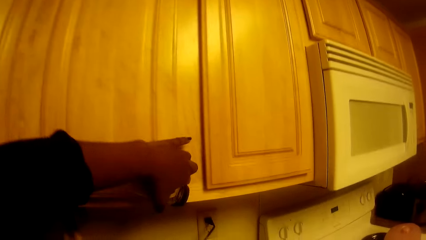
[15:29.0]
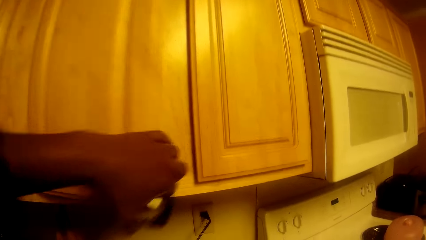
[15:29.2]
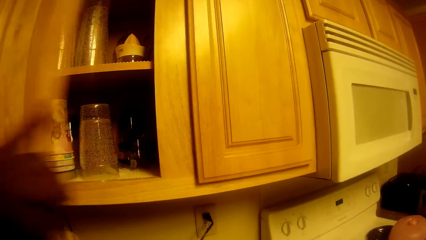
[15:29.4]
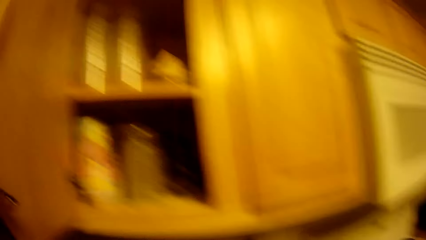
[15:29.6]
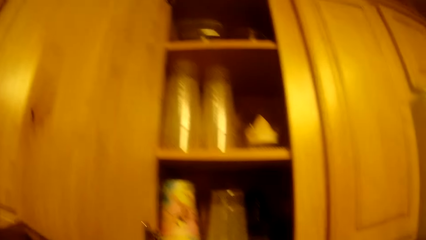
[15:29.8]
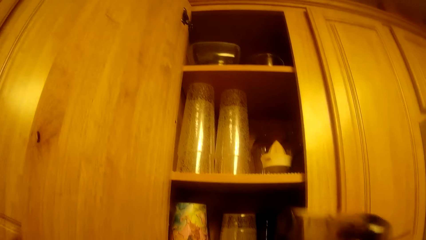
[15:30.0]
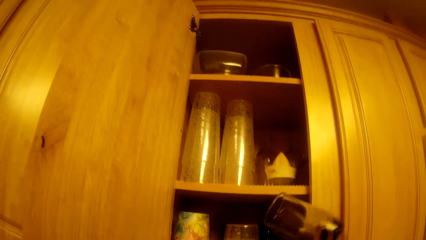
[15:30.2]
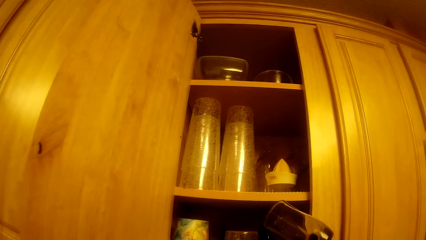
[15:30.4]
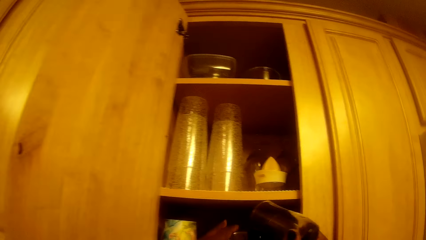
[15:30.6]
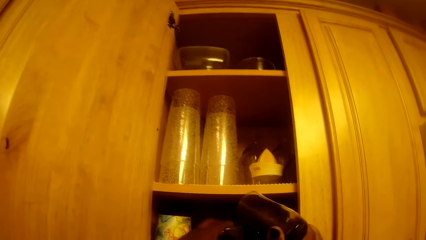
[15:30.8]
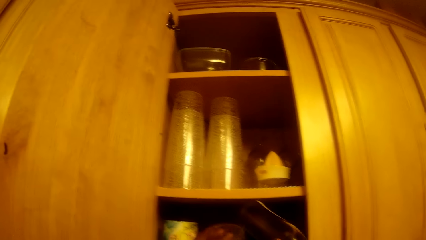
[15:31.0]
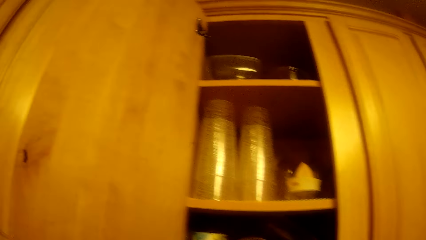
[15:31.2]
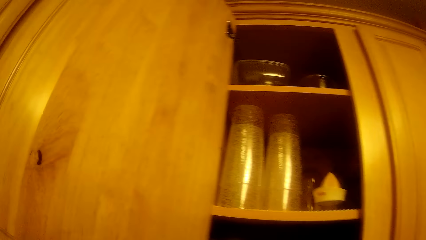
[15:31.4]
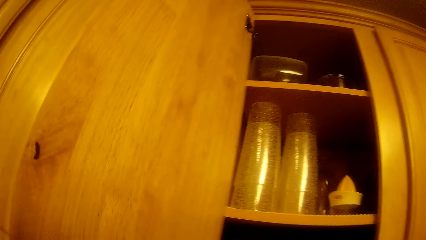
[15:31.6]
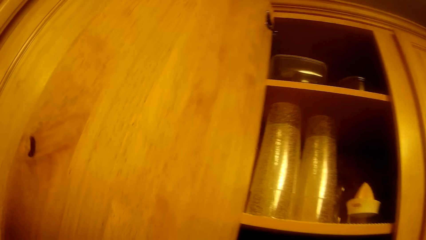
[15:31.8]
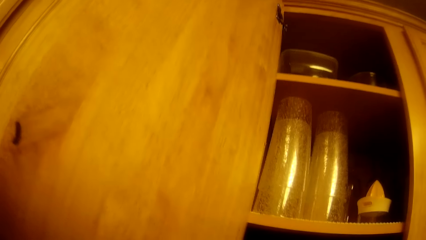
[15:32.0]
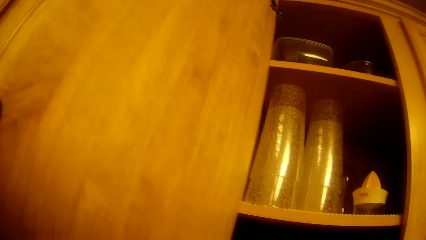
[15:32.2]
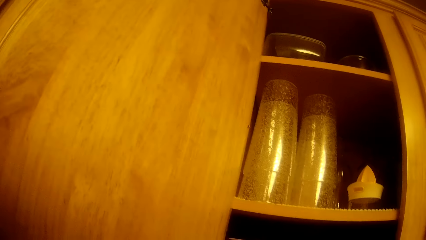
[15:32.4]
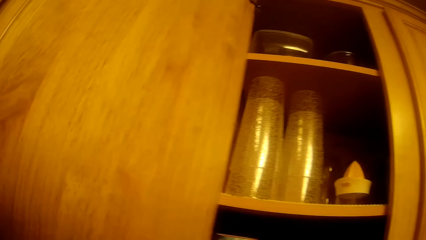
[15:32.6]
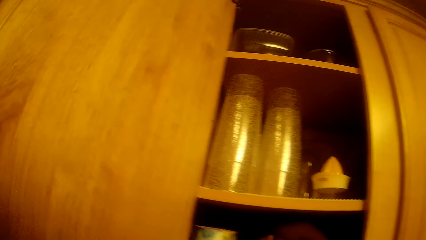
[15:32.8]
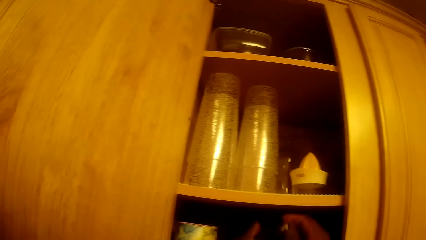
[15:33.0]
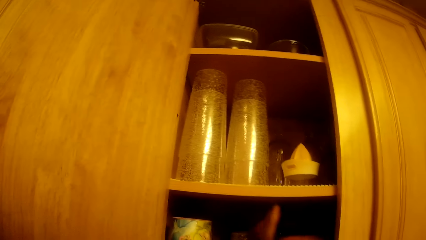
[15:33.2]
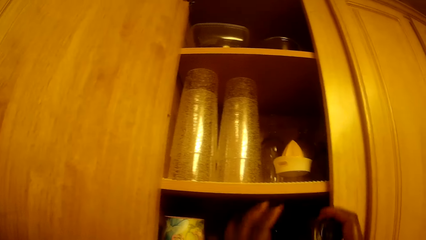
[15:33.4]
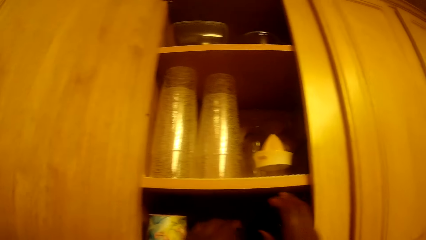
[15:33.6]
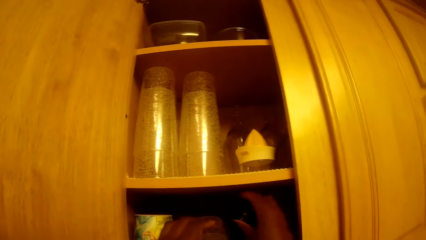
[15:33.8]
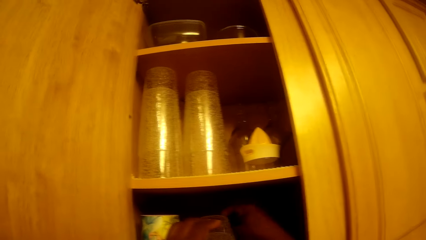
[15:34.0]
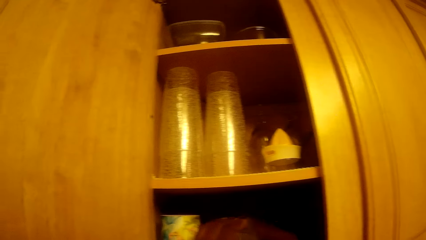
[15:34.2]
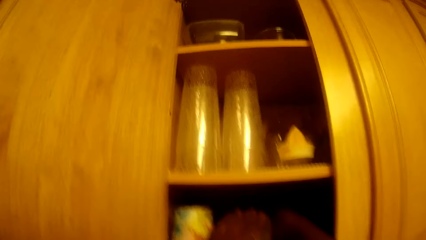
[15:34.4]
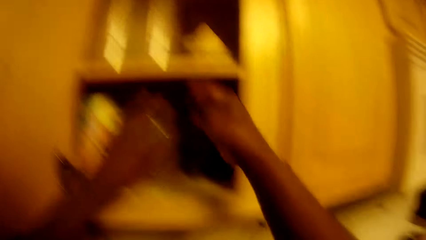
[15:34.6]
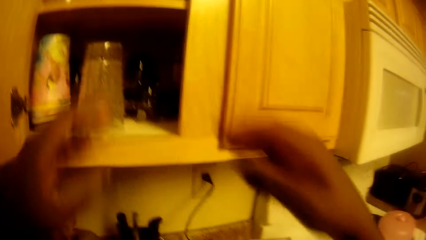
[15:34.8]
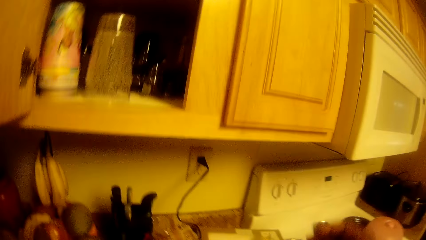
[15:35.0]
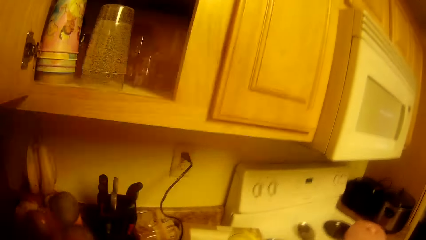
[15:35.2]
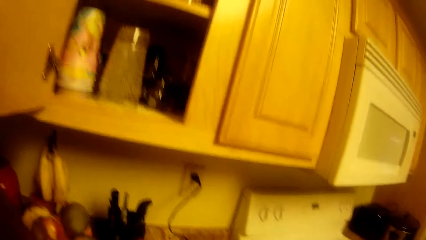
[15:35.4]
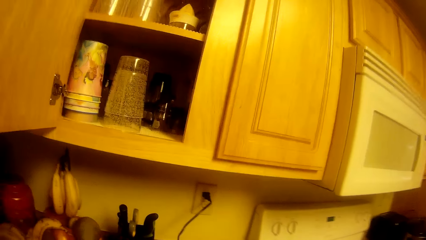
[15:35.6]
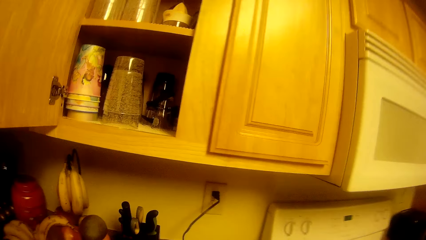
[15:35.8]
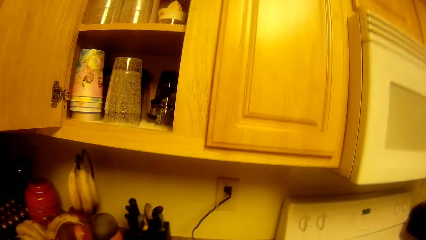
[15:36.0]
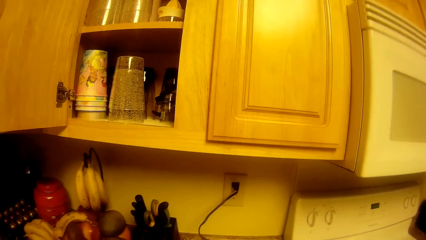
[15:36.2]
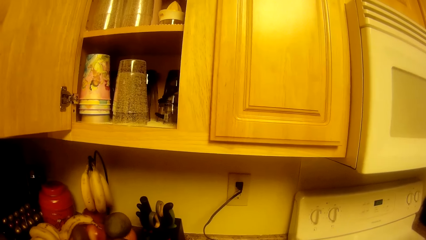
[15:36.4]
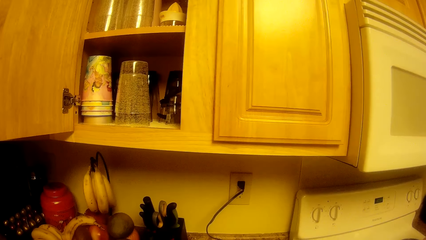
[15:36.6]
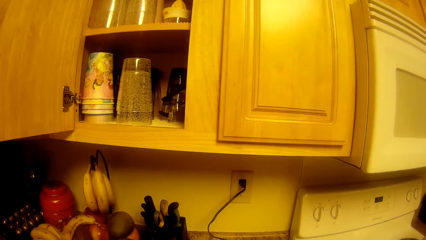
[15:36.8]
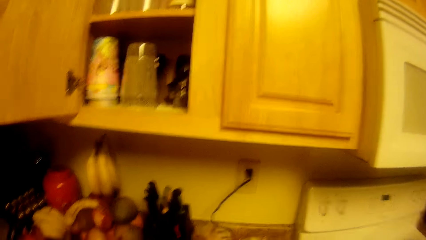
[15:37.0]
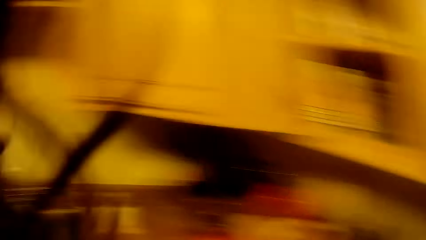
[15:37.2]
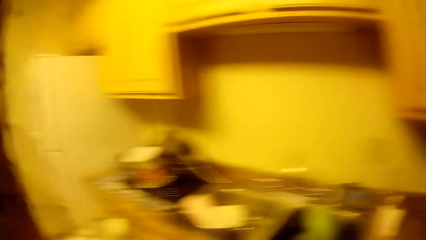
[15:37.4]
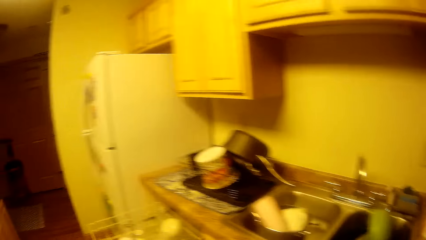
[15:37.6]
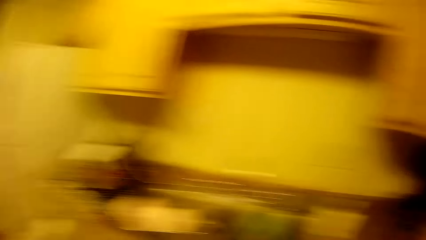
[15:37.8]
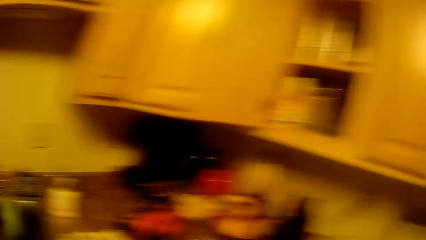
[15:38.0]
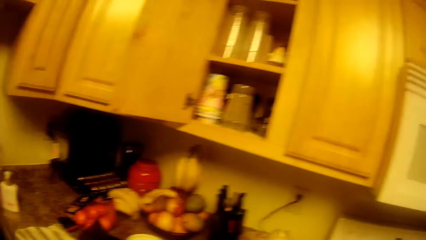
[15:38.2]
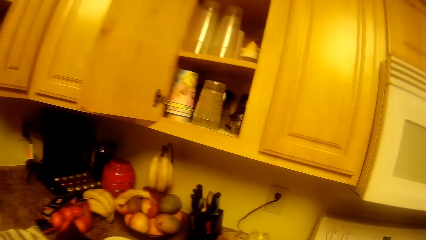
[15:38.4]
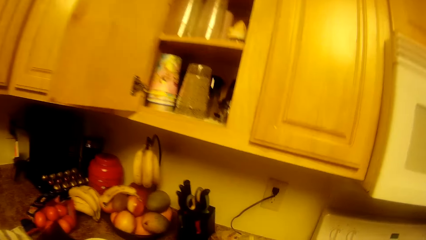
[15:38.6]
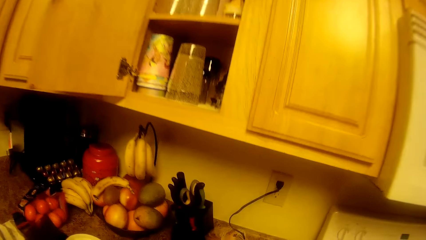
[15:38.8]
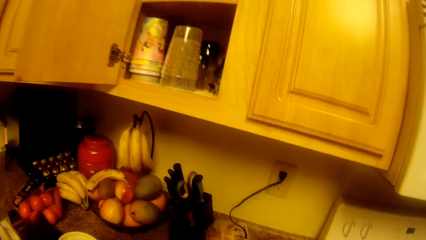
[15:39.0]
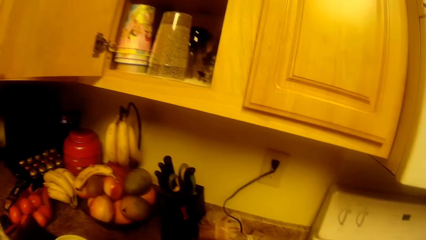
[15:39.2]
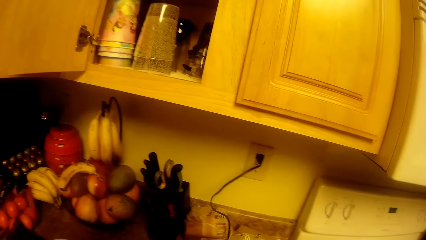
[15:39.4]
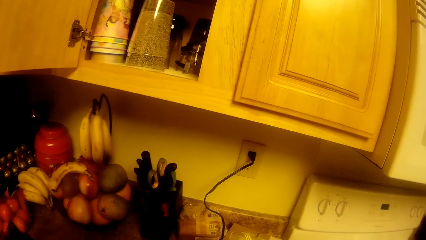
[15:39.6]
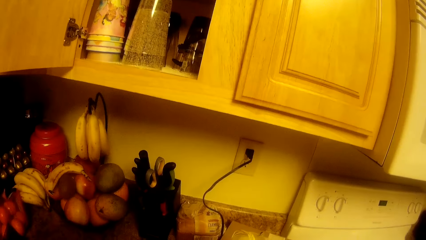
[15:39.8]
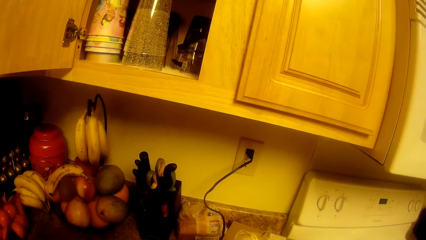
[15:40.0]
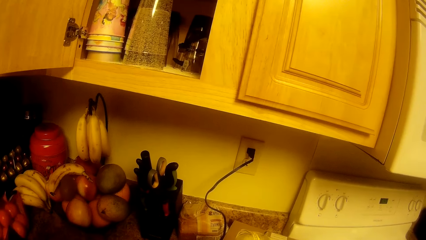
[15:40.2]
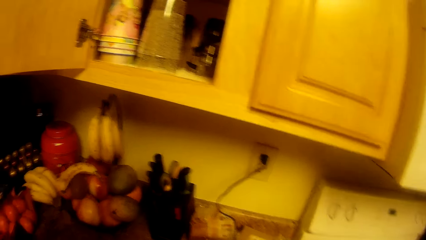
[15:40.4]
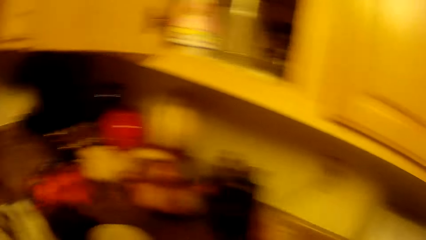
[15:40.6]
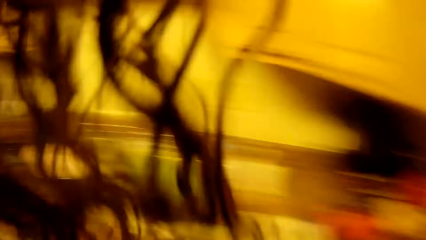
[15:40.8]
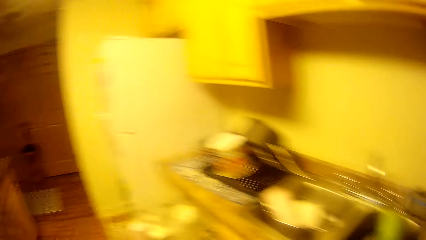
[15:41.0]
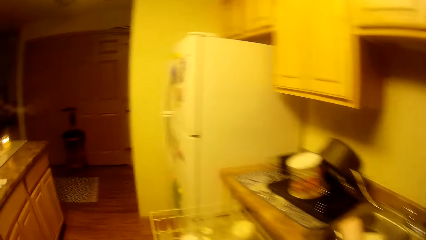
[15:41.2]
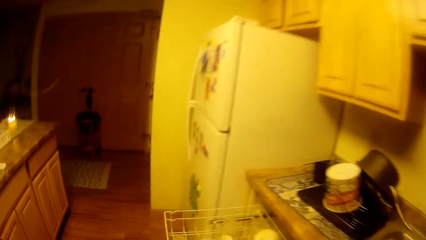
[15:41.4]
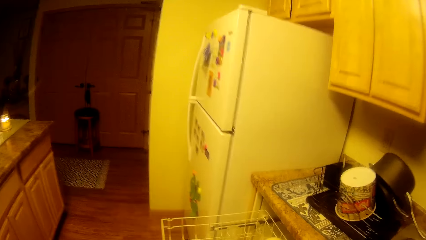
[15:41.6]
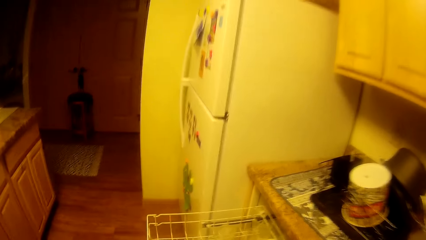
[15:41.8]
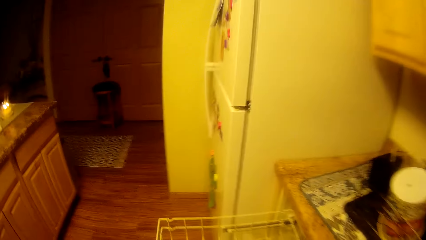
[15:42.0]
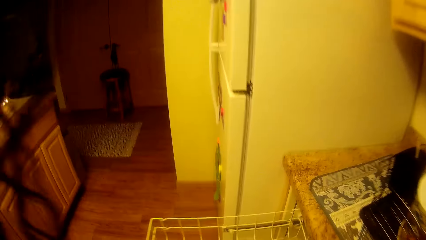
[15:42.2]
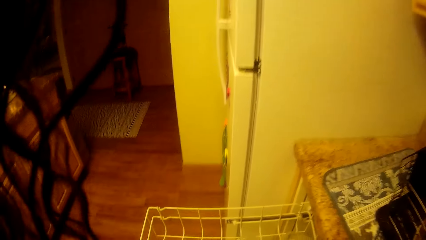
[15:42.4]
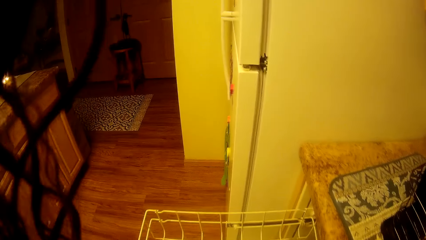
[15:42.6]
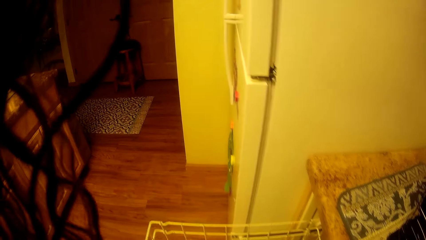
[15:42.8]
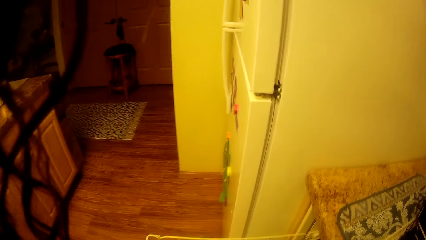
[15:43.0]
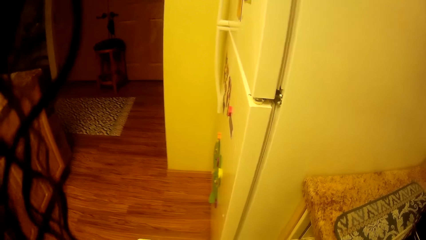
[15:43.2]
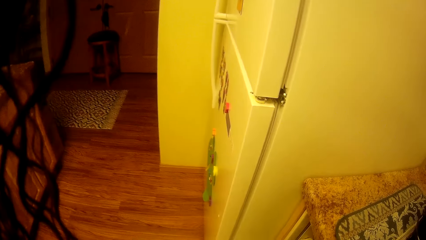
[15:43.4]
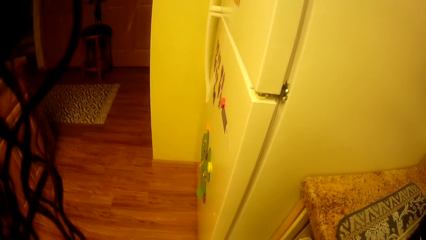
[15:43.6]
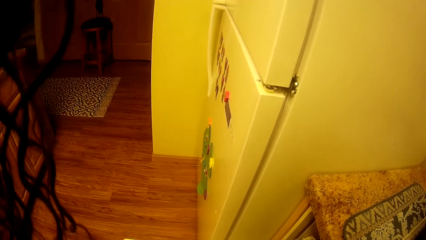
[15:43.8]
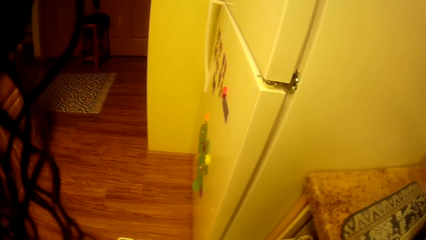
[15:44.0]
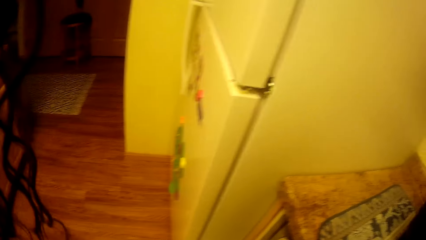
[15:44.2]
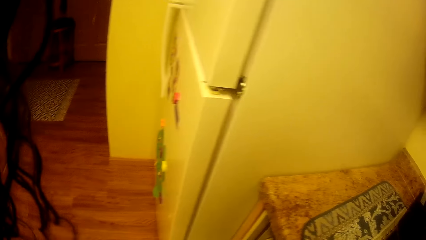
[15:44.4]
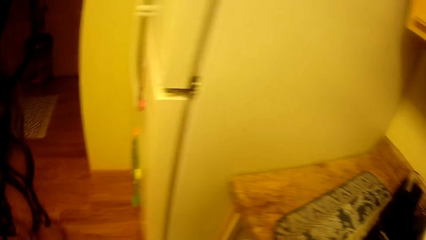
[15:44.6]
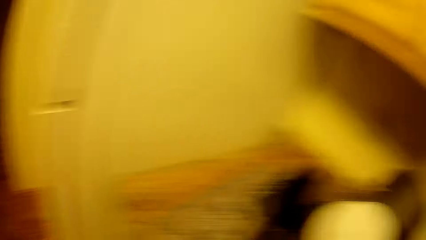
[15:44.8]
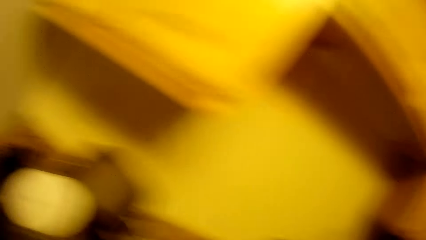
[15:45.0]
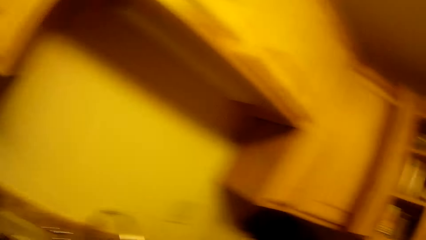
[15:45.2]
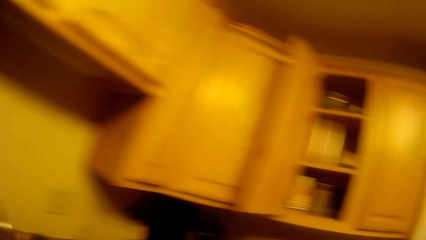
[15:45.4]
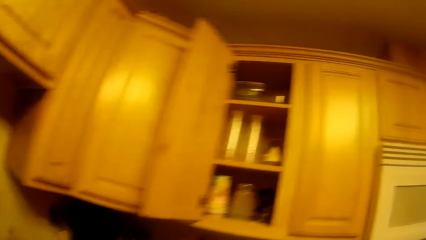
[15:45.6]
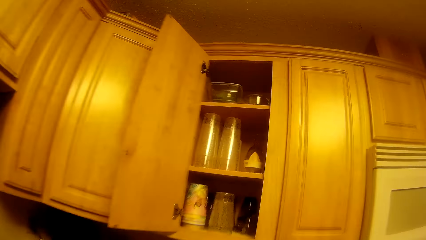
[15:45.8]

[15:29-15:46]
The camera wearer opens the wall cupboard or cabinet with her left hand. She drops a cup in the wall cupboard with her left hand. She pours water in the sink. She collects the cup from her left hand with her right hand. She places the cup in the wall cupboard with her right hand. She arranges utensils in the cabinet. She washes dishes in the sink. She looks around. She washes the dishes in the sink.
